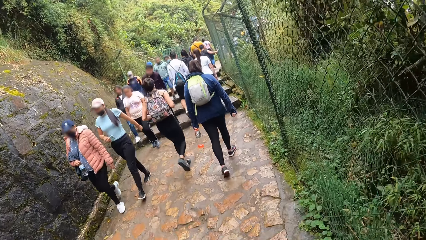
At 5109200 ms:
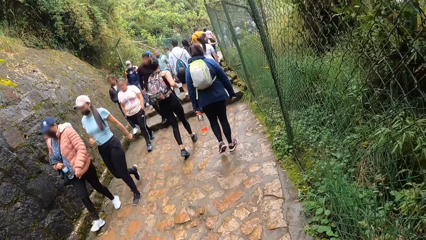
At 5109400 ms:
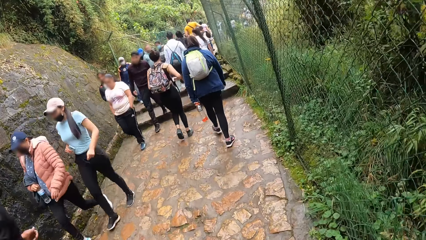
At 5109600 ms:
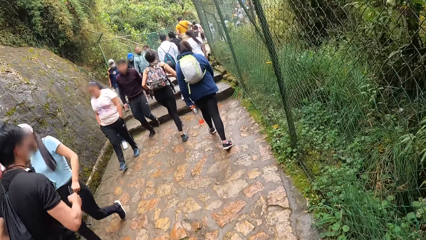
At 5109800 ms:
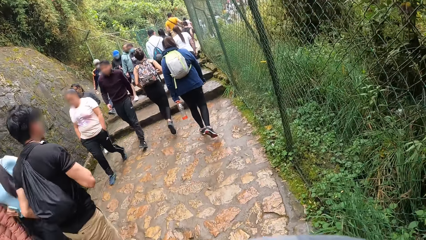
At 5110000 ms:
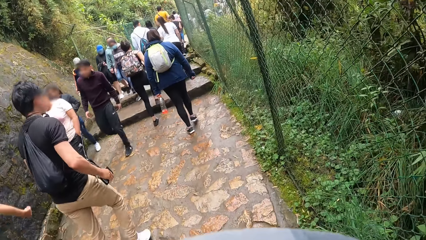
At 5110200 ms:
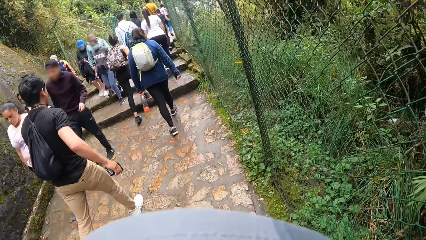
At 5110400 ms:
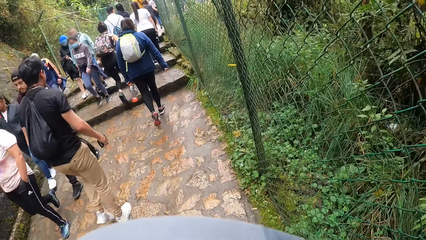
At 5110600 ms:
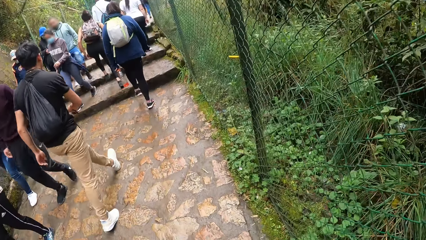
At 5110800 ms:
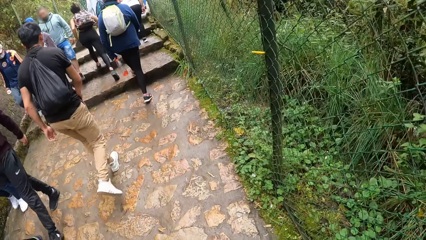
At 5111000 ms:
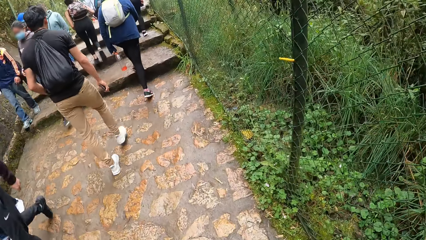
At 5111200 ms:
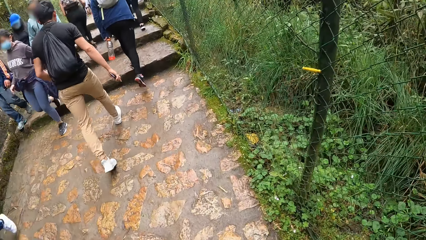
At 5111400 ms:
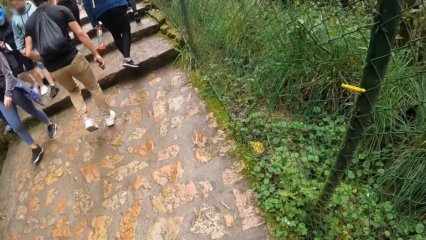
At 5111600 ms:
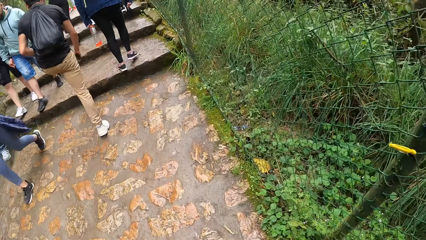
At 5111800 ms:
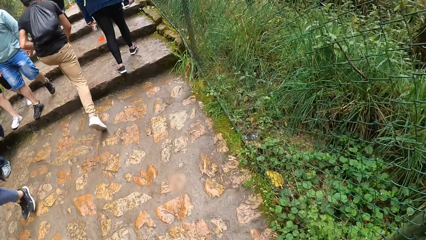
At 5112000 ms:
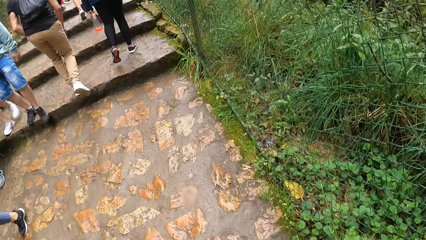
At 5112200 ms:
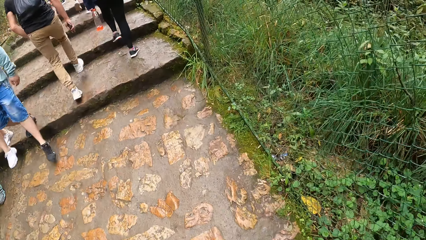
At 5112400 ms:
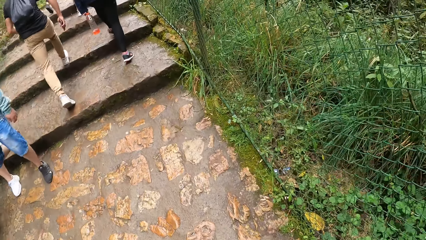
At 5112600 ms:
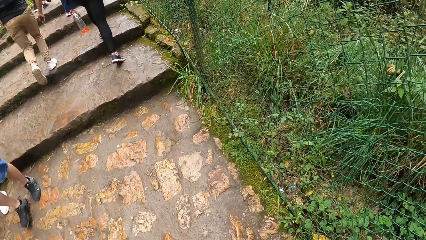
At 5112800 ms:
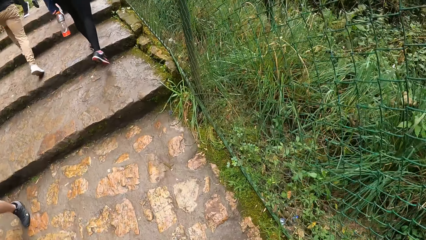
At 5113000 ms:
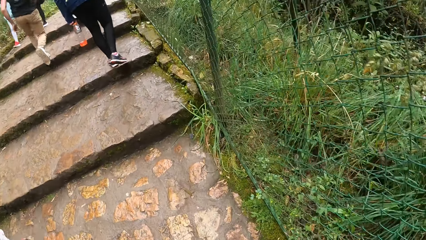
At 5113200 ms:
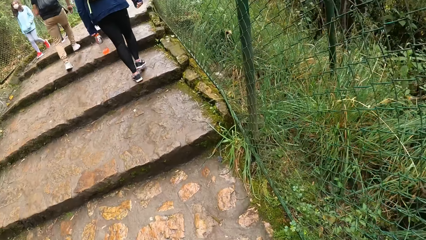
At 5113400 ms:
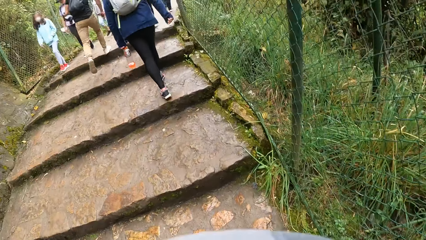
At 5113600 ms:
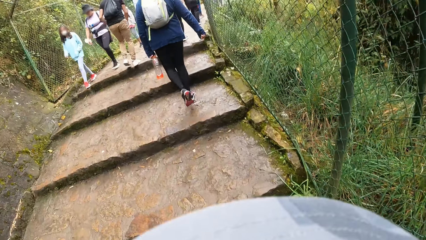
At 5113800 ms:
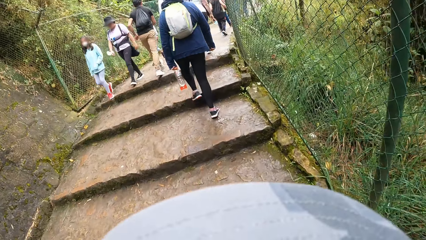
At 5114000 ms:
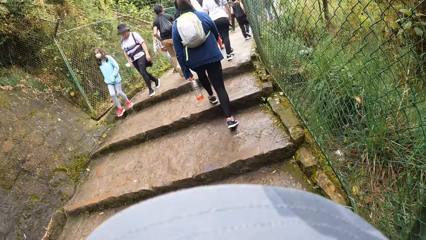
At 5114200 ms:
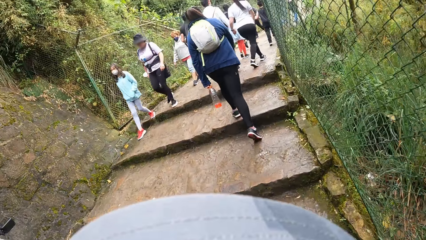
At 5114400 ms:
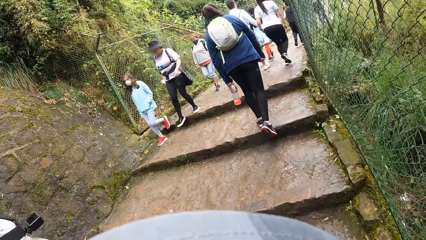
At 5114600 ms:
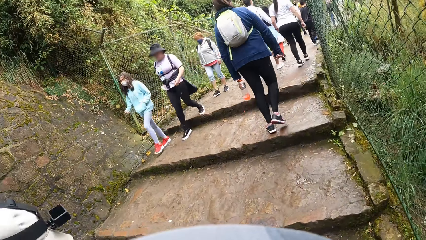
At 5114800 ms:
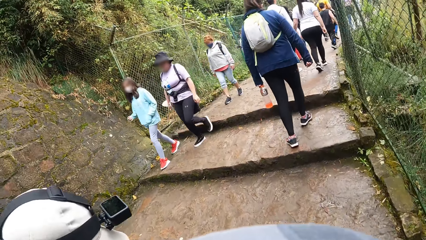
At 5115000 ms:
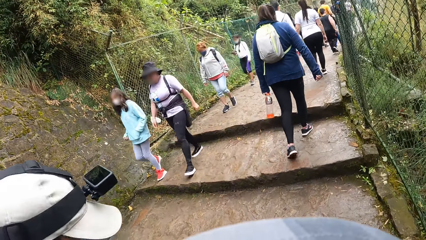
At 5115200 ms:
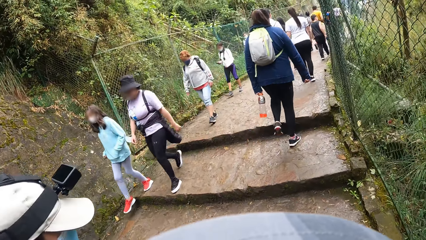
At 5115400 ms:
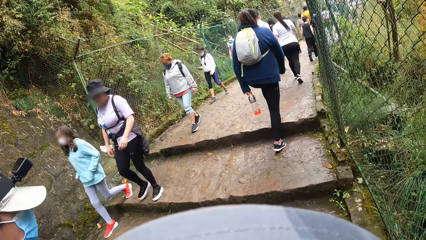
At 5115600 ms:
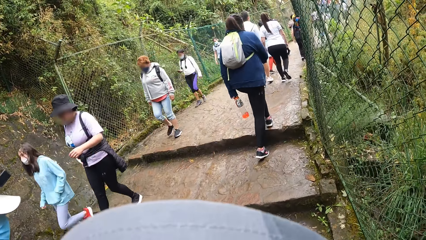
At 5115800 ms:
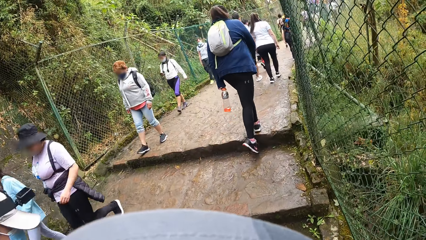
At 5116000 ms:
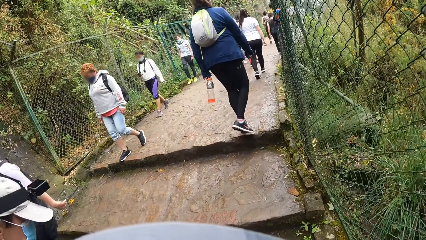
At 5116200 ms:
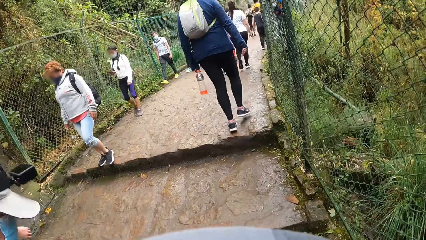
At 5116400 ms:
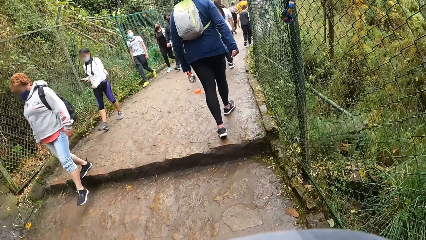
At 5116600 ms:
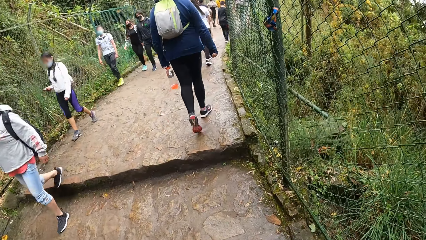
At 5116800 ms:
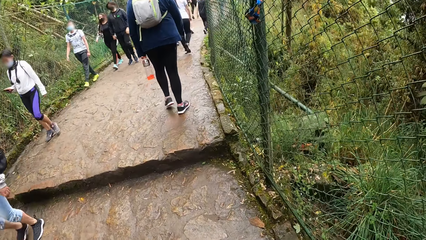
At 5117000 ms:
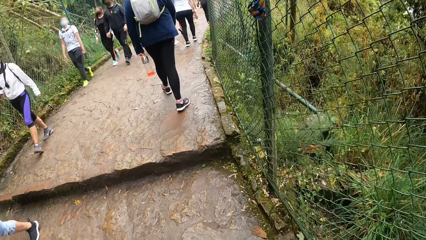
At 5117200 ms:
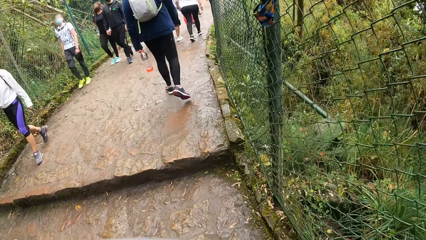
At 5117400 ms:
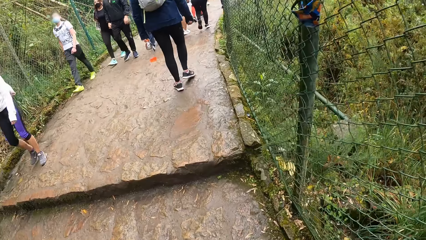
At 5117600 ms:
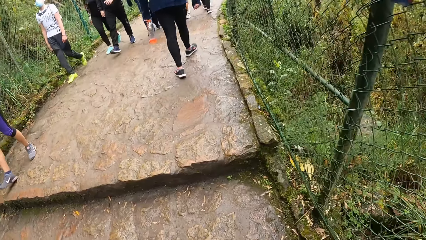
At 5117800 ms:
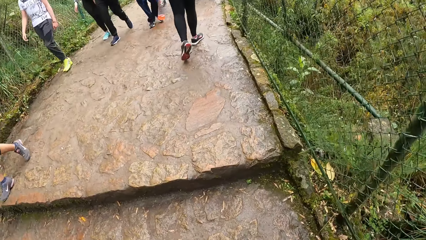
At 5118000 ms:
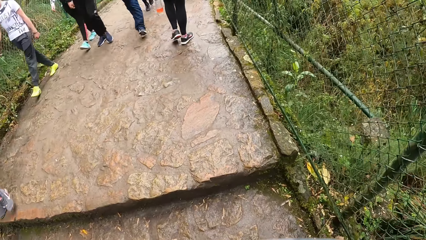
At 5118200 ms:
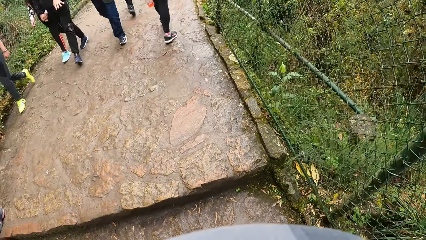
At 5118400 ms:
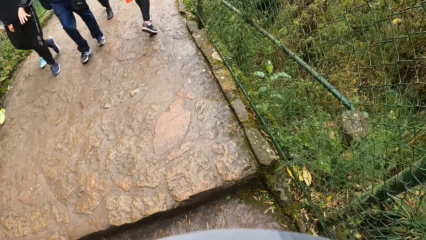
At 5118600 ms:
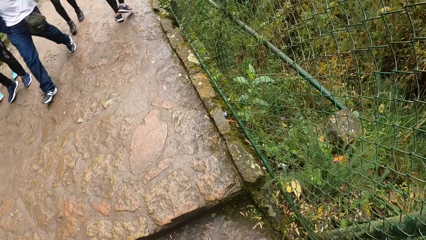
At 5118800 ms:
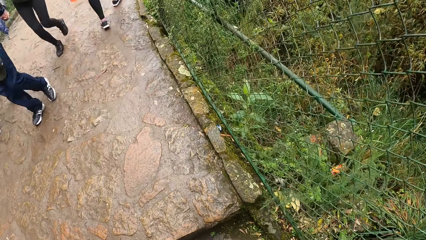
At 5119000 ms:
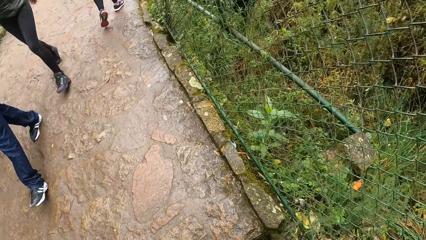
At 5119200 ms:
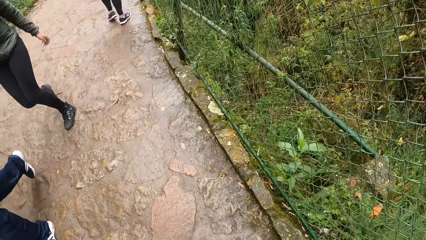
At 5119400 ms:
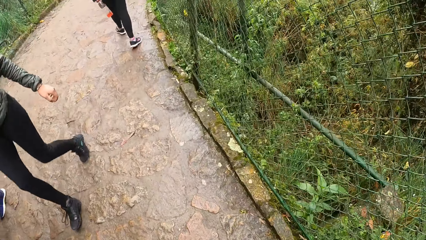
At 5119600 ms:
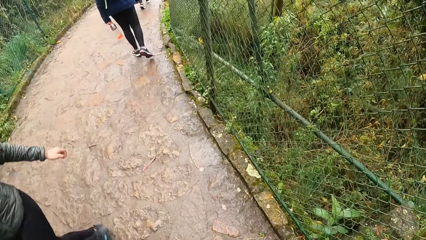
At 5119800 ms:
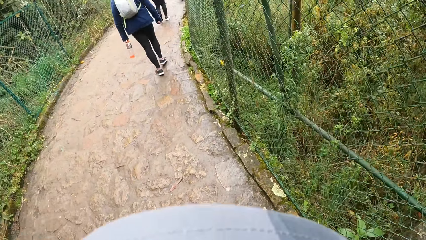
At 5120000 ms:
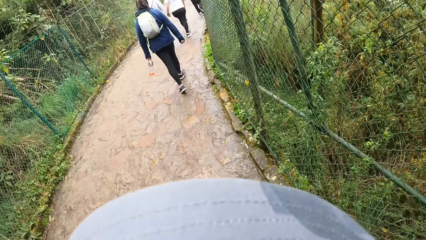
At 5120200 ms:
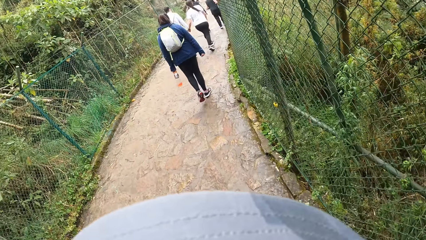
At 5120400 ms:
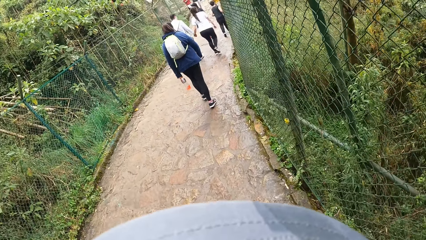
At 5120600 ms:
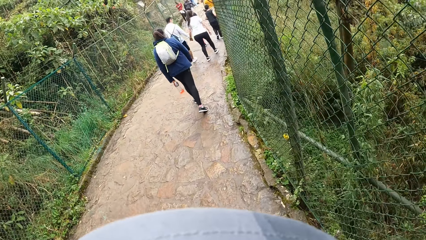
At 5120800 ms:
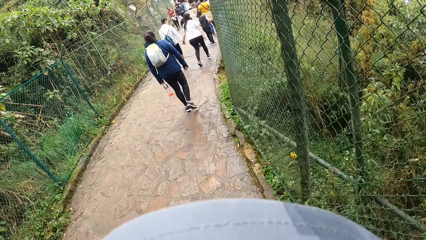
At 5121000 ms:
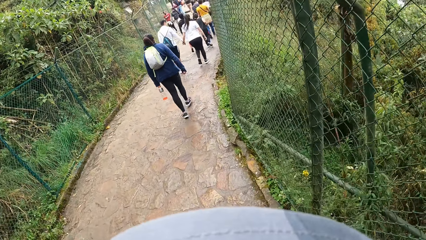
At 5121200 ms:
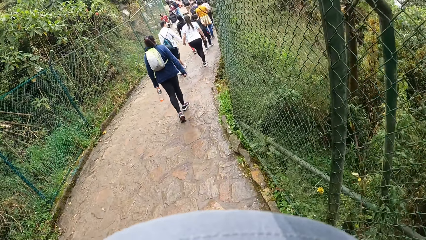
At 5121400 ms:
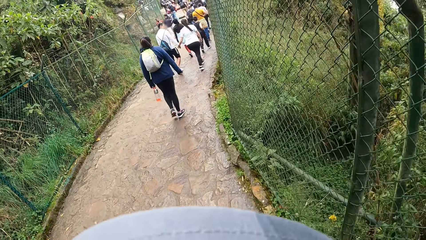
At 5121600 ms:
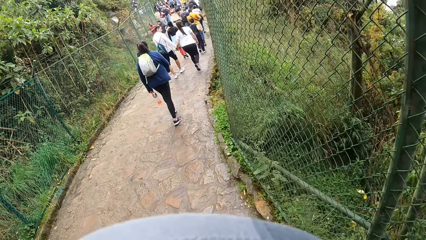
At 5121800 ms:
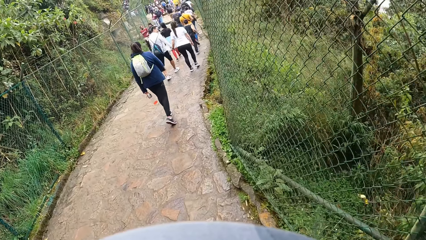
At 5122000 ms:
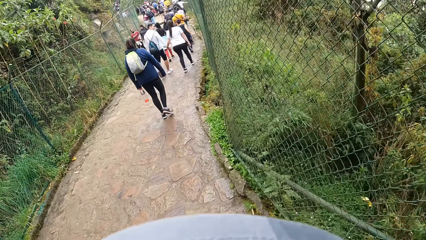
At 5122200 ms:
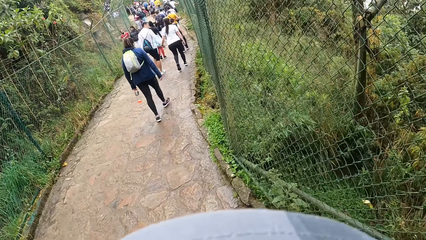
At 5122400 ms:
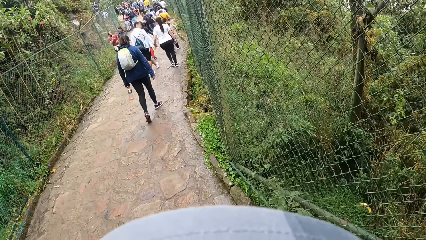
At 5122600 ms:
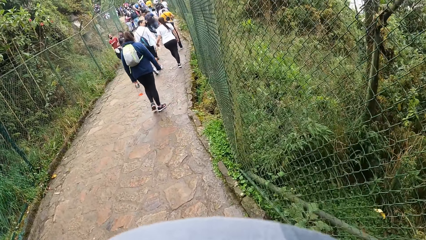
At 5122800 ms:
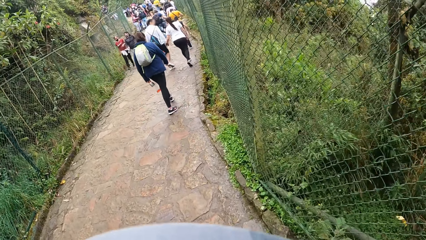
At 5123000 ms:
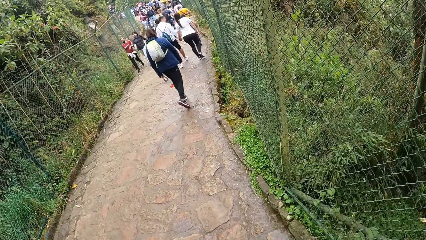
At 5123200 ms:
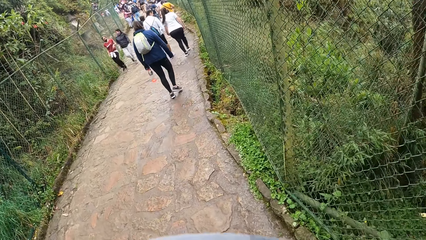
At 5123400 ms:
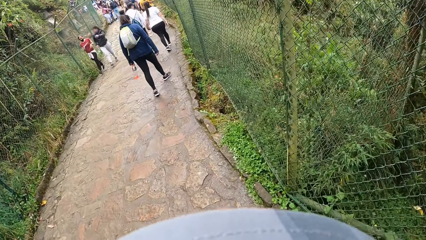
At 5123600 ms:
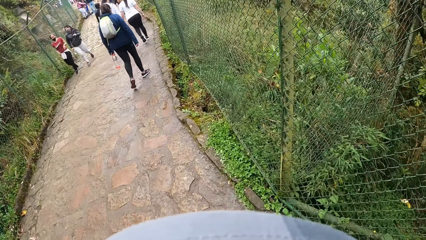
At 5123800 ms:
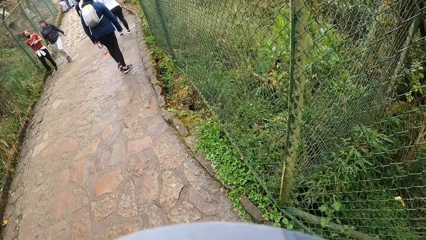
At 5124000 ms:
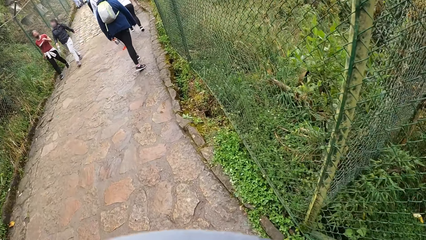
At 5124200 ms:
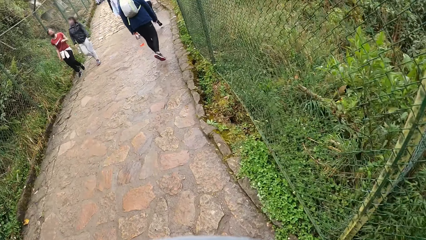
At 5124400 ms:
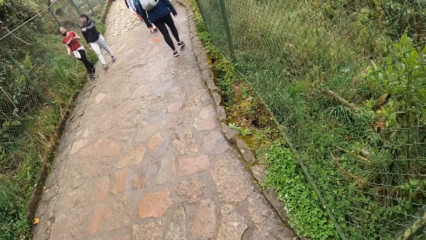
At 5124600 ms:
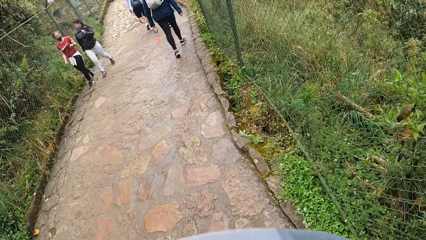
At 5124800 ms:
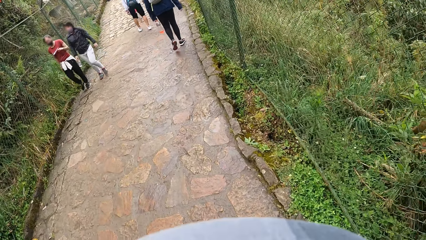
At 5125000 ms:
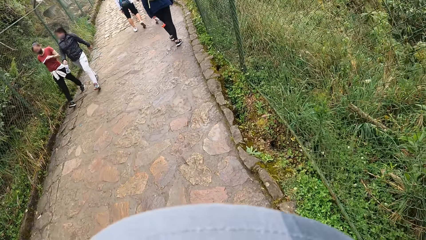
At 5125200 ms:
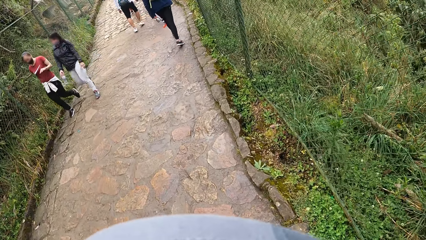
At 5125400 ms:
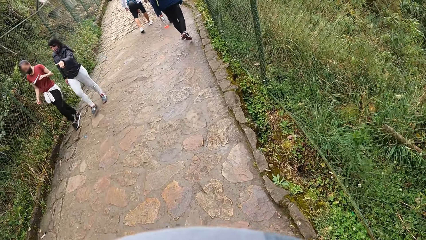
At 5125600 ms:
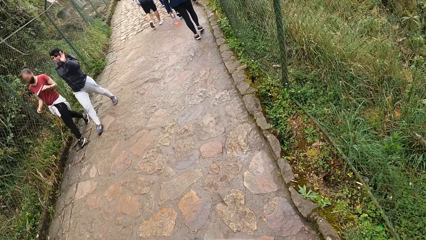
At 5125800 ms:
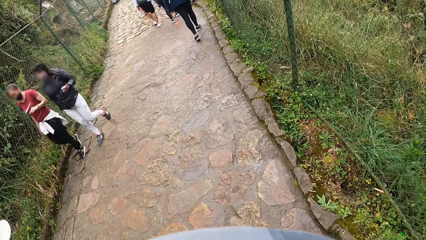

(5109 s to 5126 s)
The camera wearer walks up the stairs. A man walks up the stairs. The camera wearer looks at the man and walks.
